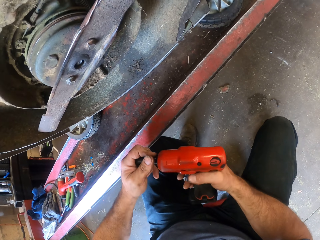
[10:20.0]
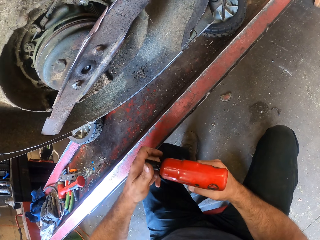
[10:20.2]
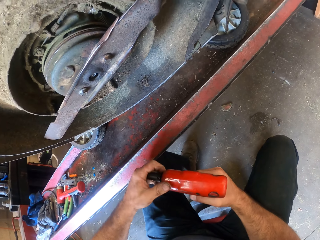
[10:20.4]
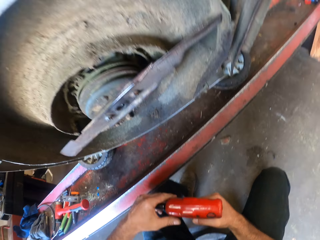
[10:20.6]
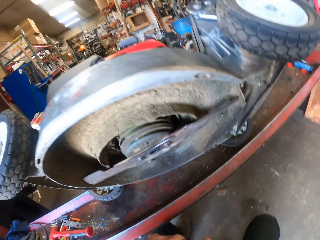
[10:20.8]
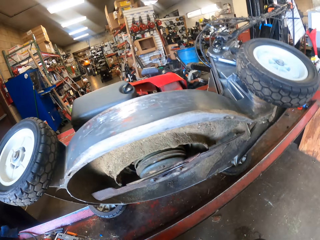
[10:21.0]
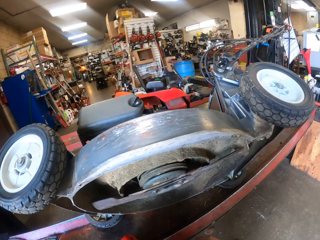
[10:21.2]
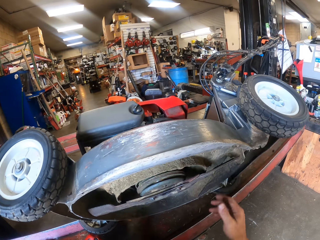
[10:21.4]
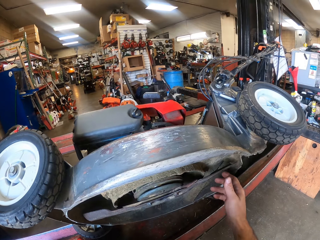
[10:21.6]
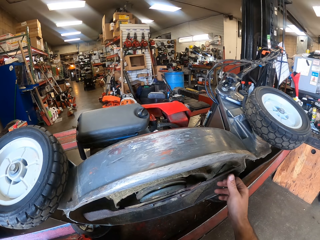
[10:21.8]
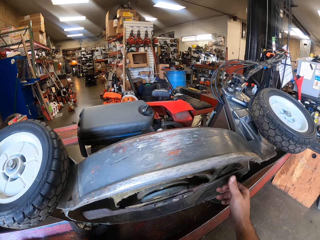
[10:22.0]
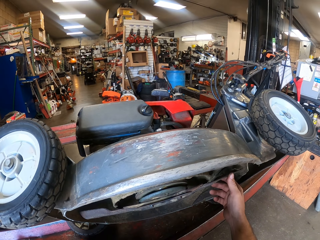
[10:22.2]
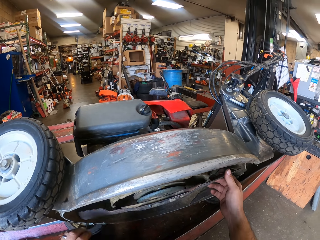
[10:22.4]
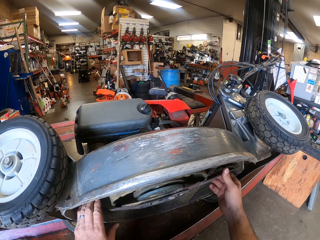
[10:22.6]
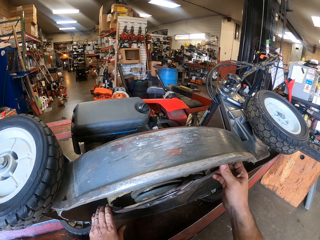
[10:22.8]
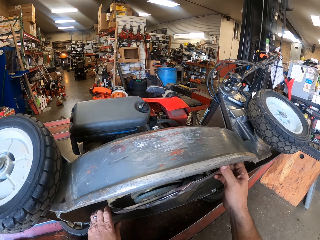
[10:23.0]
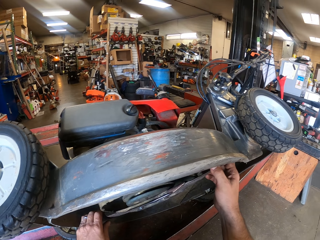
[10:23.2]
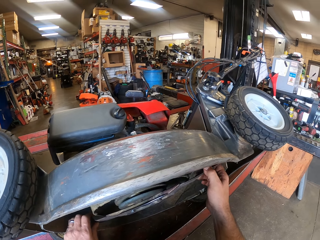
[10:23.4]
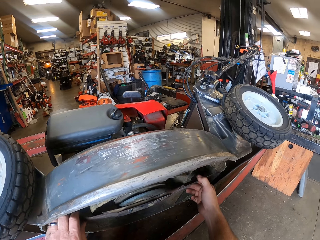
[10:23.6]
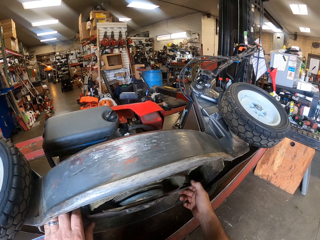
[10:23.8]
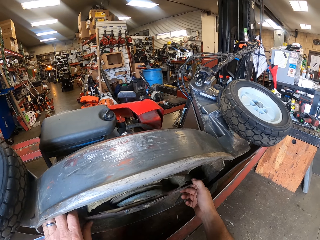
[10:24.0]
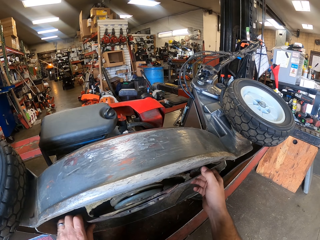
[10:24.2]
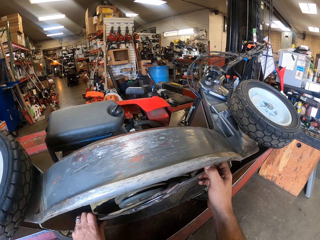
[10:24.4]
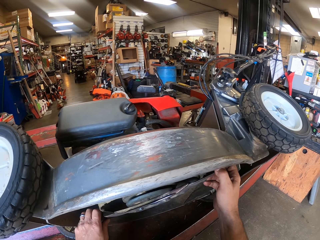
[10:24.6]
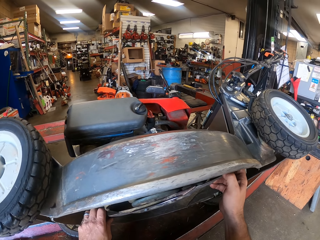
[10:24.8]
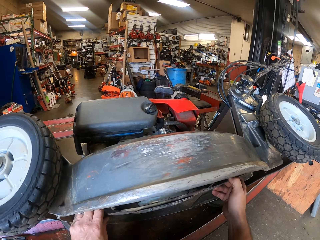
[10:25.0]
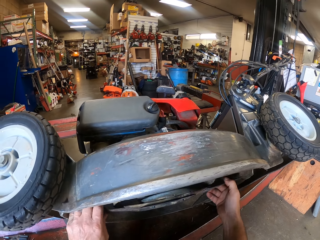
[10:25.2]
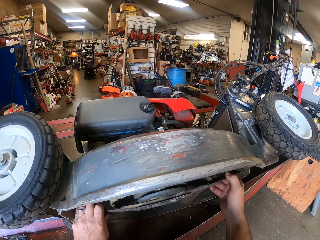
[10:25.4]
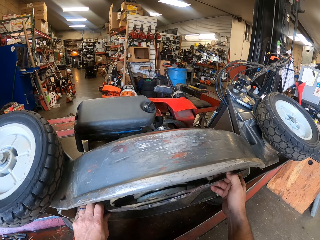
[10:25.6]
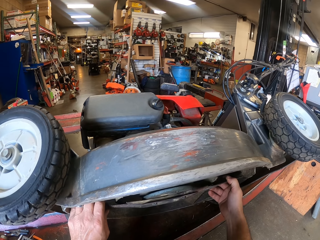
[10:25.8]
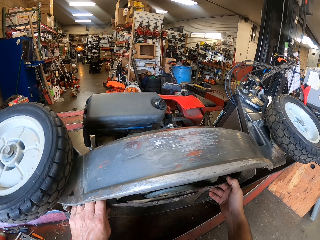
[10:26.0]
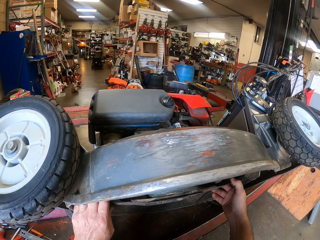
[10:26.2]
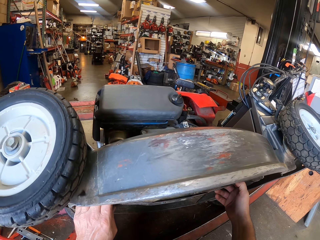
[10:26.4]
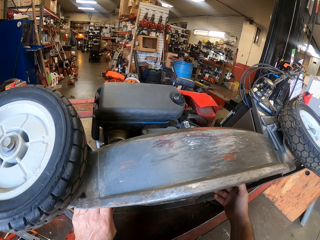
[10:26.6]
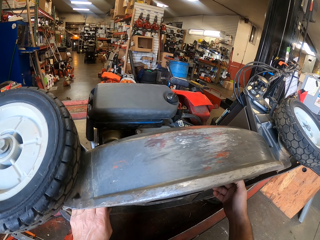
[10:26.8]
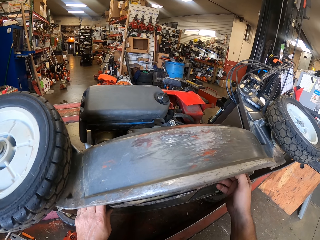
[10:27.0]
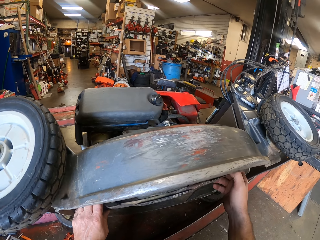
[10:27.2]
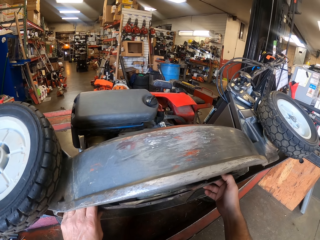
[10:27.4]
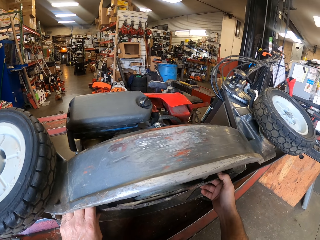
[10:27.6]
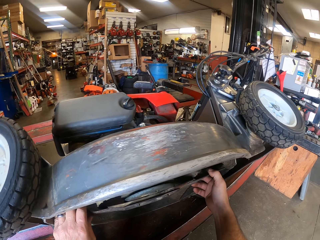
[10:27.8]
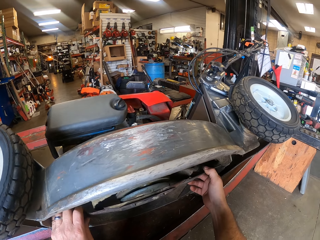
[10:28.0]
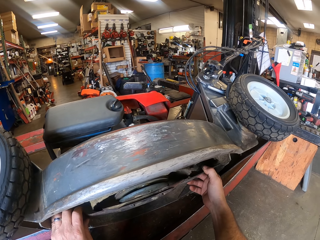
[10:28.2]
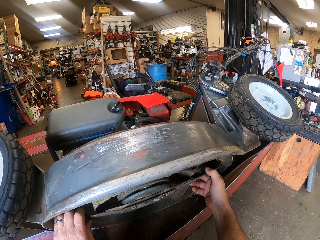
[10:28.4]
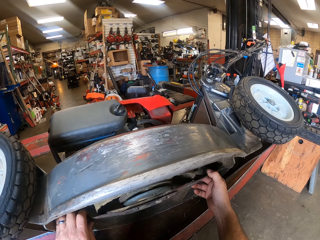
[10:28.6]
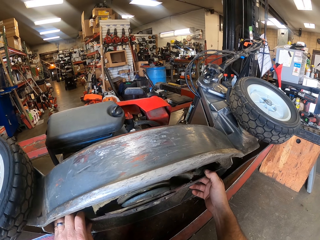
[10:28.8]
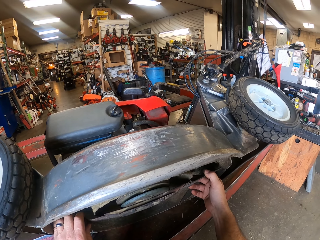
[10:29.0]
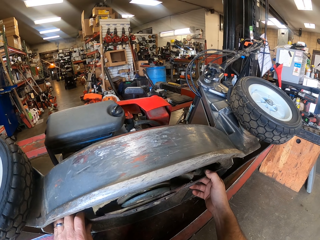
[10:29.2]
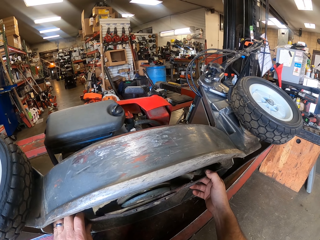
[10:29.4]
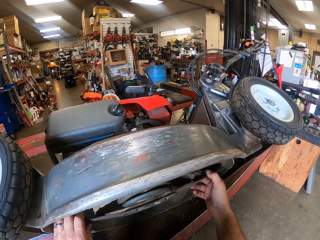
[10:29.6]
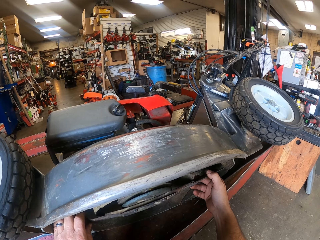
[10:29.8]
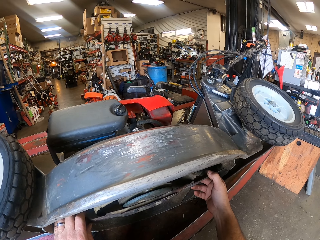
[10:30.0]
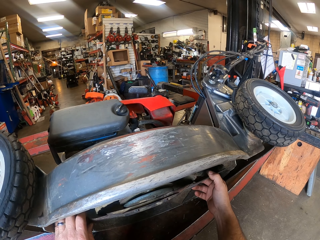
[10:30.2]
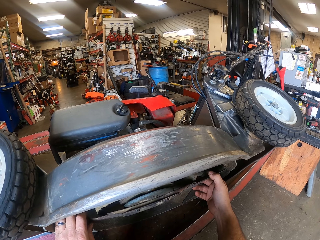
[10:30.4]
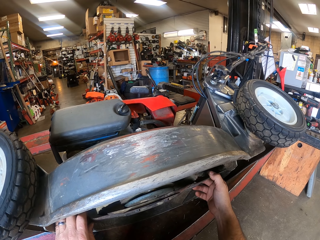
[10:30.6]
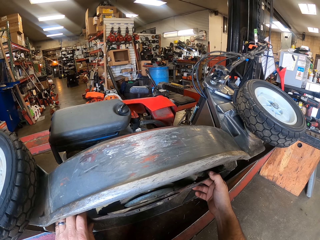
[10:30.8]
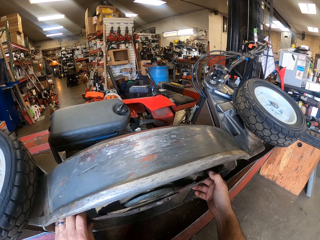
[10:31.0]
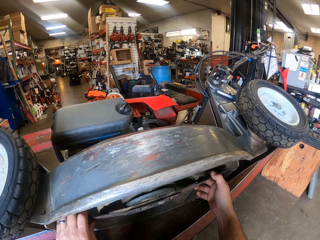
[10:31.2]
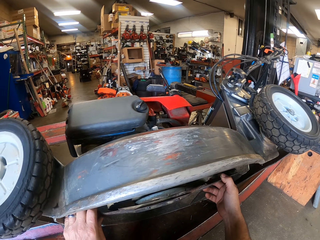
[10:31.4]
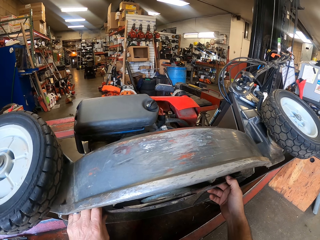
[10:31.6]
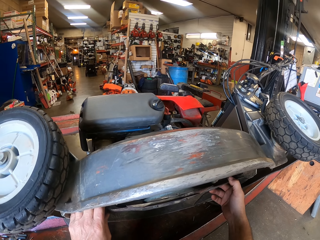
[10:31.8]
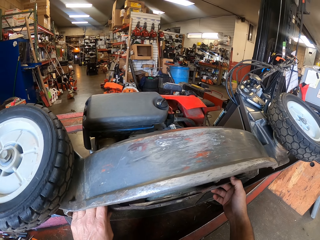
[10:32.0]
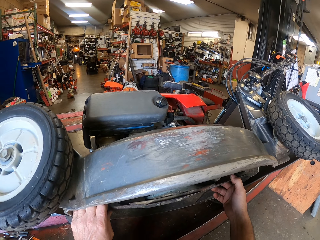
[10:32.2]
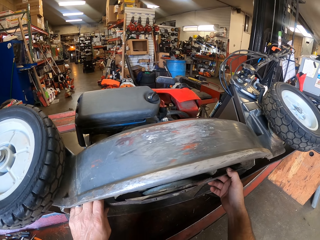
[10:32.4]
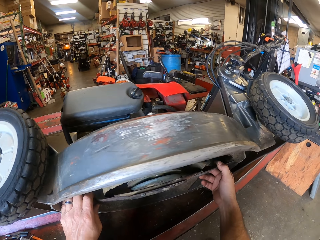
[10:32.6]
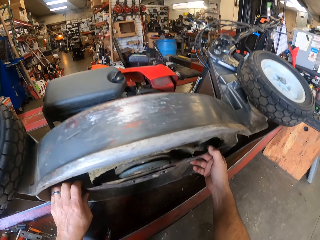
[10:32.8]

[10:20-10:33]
The camera wearer attaches the rotor cylinder to the impact wrench with his left hand. He puts the nut back to the nail gun. He drops the impact wrench on the floor with his left hand. He rotates the cutting blade of the mower with both hands. He stops turning the blade.

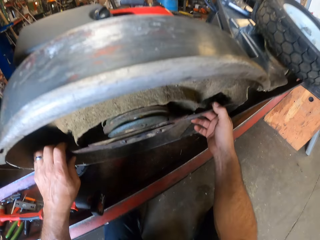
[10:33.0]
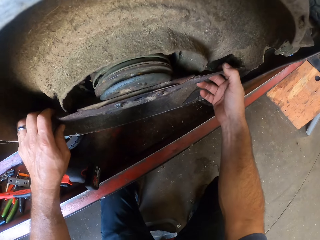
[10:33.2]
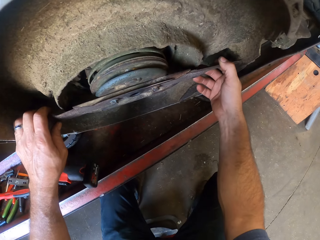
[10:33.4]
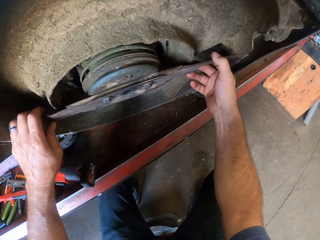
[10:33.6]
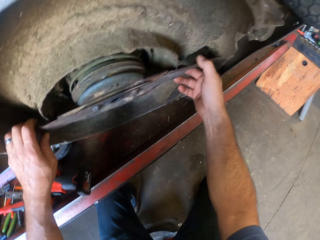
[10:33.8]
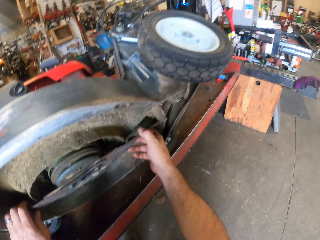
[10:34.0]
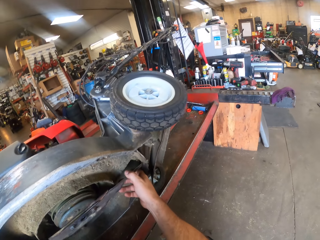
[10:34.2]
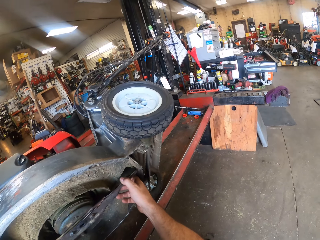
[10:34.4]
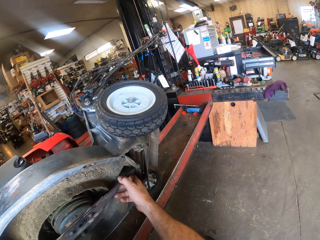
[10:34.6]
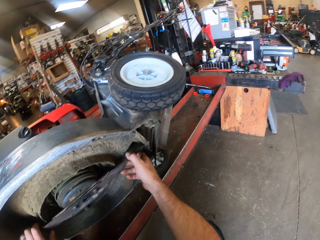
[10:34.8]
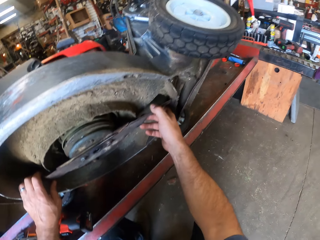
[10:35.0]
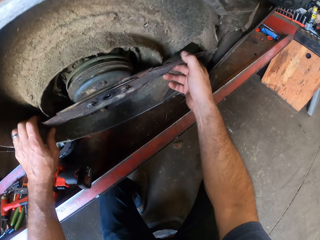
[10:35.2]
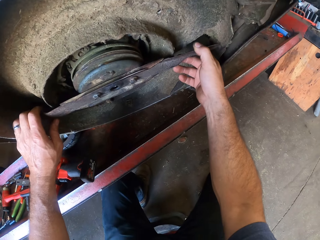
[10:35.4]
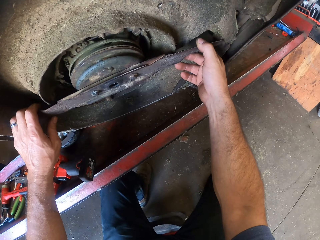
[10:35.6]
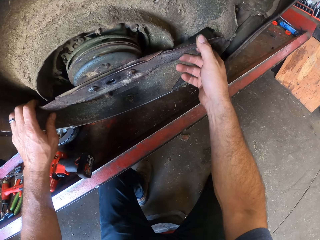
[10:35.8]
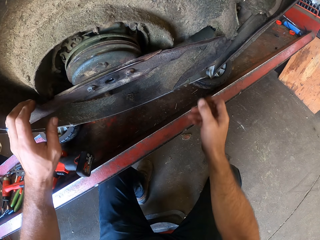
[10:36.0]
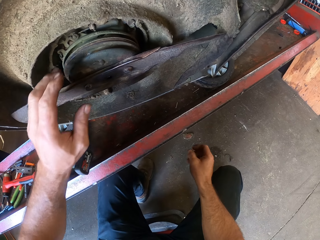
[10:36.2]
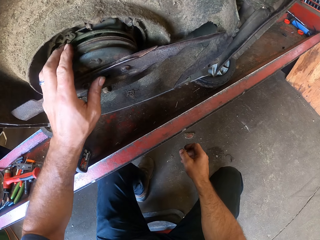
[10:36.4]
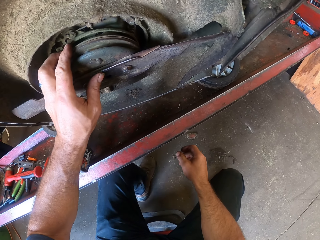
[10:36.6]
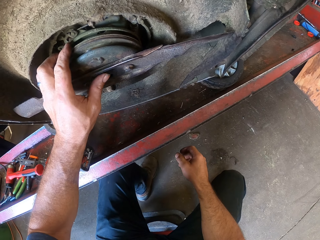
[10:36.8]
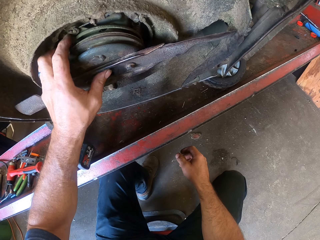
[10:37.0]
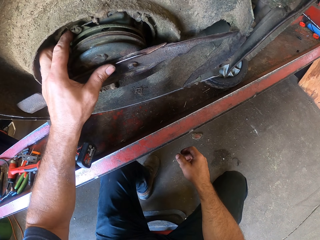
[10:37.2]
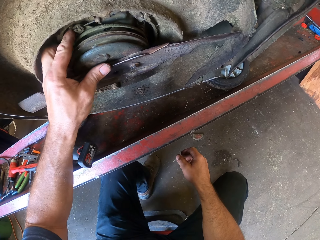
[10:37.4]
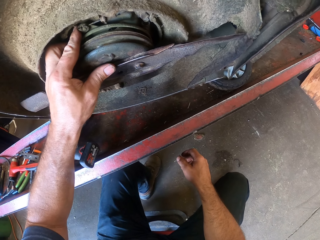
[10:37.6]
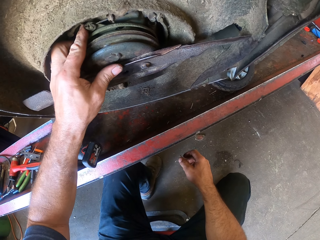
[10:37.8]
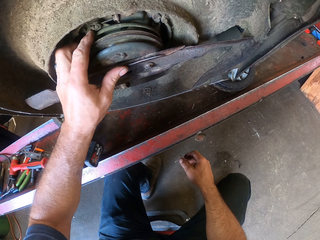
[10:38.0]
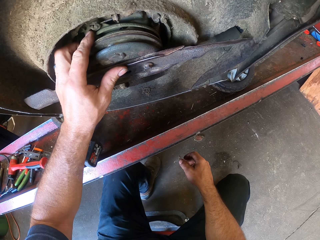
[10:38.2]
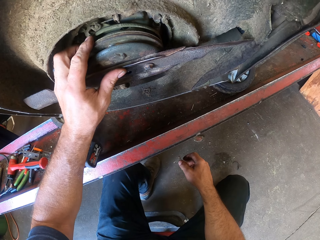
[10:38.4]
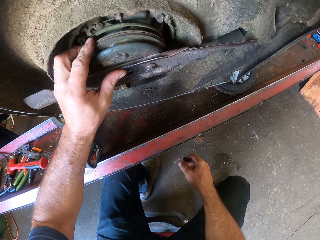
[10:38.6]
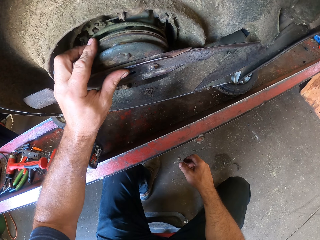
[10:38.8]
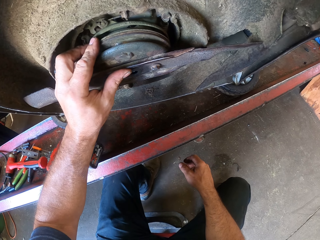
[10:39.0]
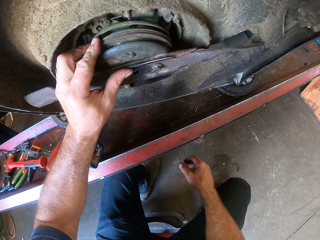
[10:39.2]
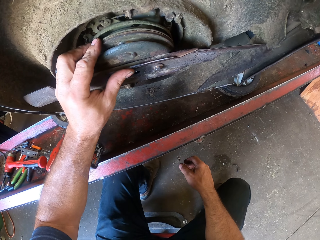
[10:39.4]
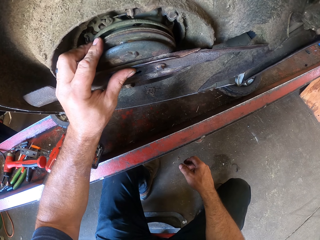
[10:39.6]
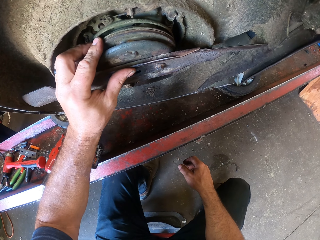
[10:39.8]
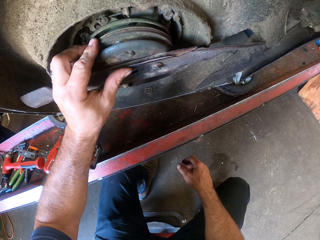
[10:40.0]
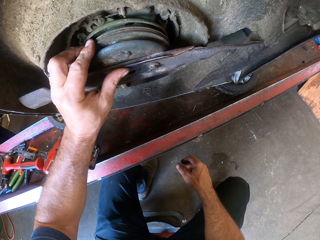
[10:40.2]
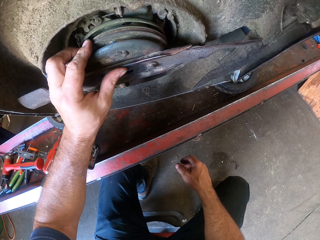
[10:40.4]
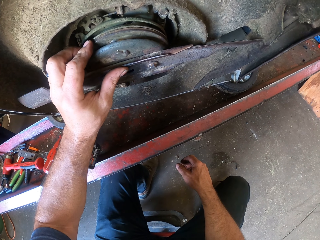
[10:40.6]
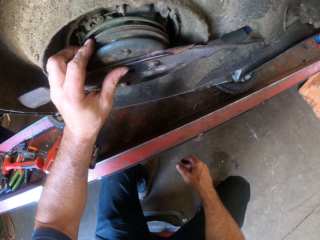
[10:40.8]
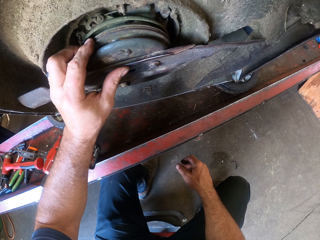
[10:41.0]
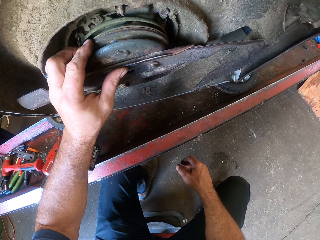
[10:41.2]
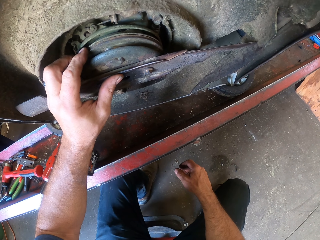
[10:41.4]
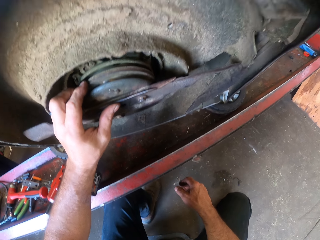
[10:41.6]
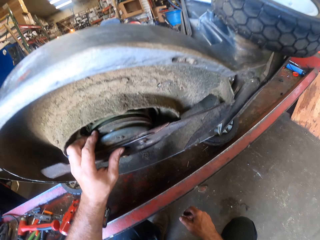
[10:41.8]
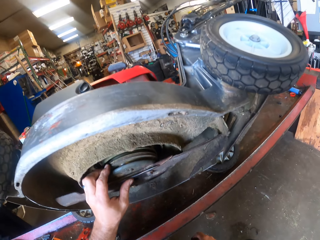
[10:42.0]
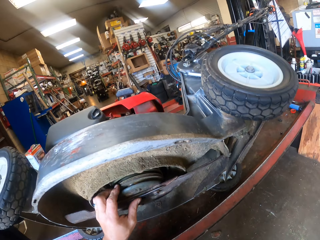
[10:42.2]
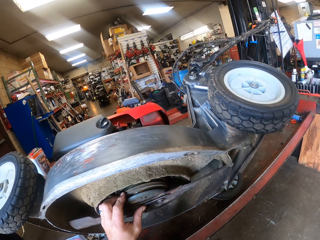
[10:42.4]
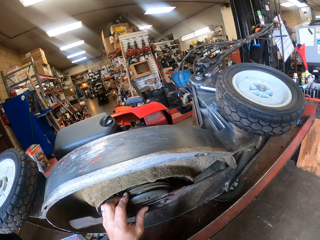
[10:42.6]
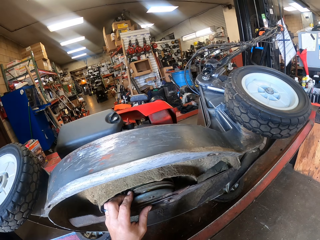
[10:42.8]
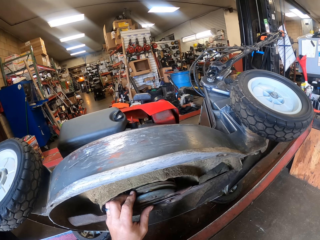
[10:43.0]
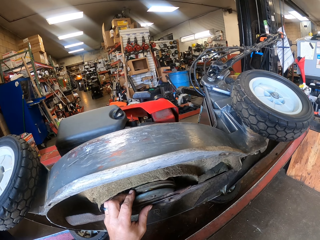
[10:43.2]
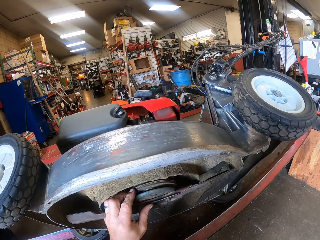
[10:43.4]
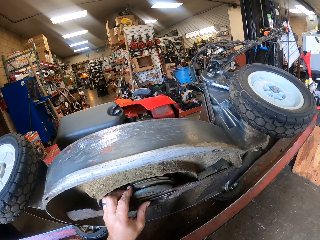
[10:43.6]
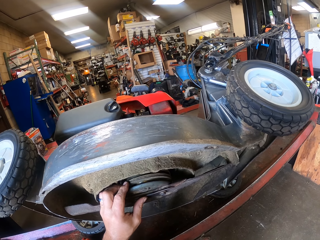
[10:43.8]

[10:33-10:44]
The camera wearer looks up at the mower. He examines the cutting blade joint with his left hand. He holds the mower with one hand.
